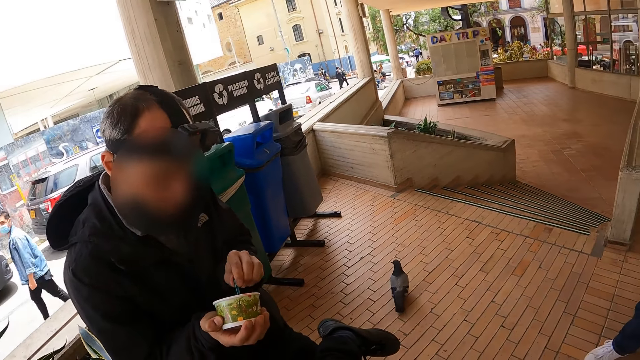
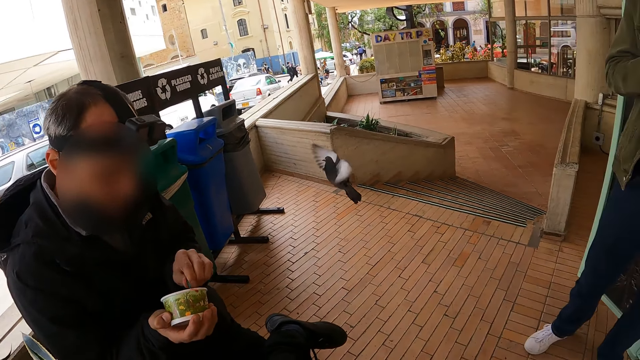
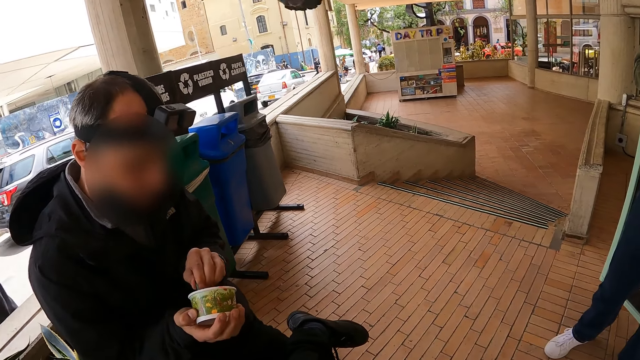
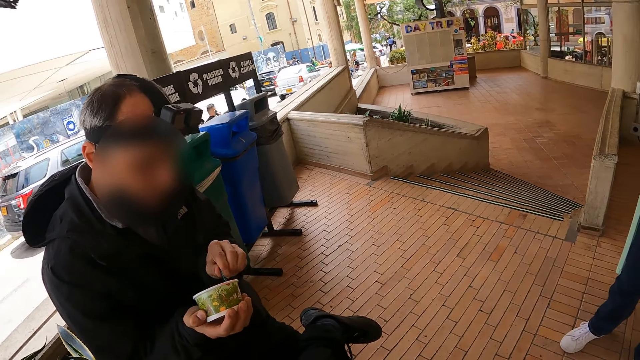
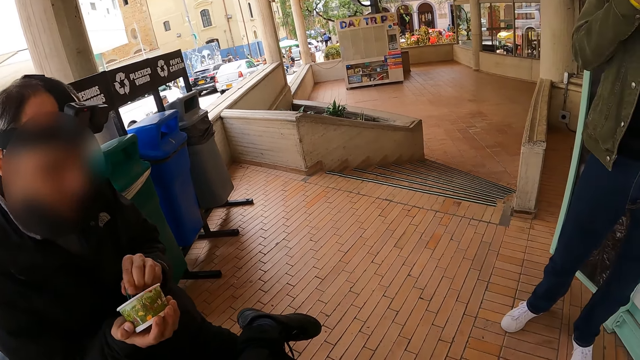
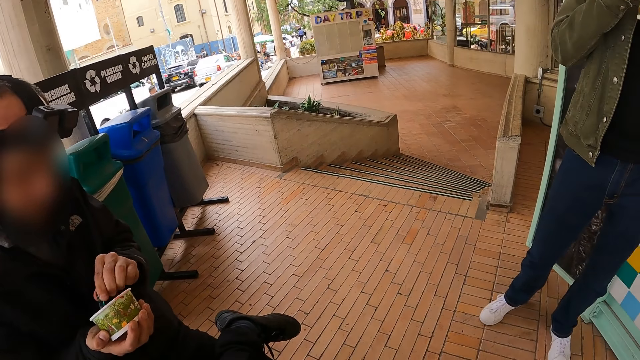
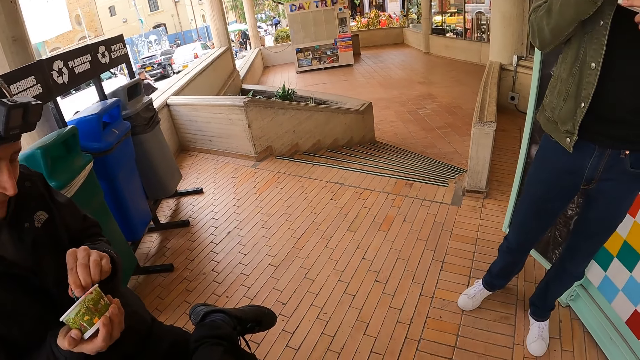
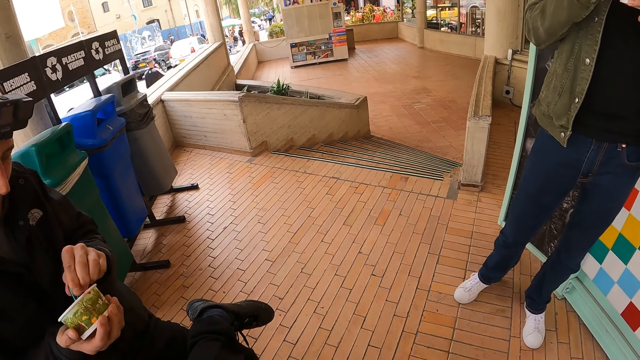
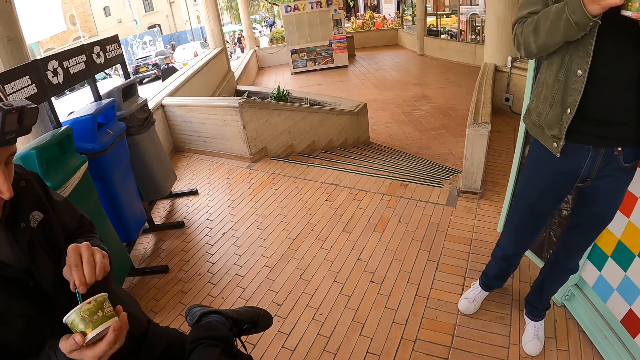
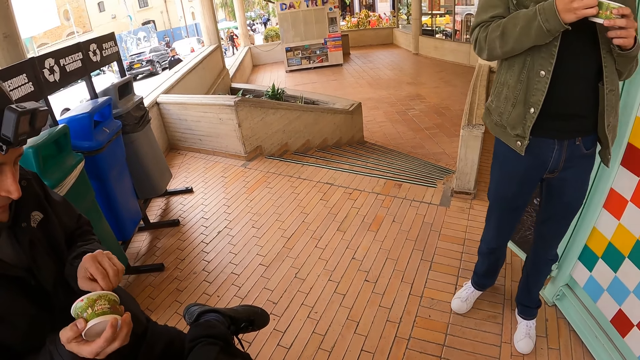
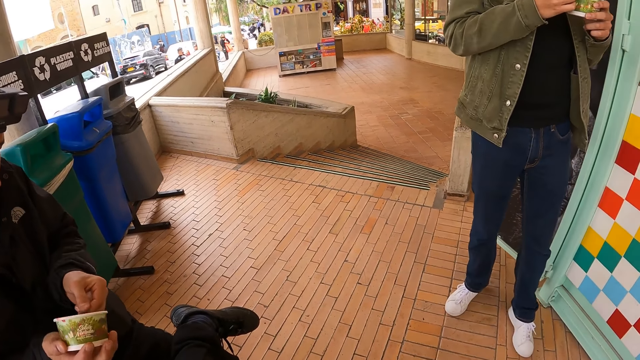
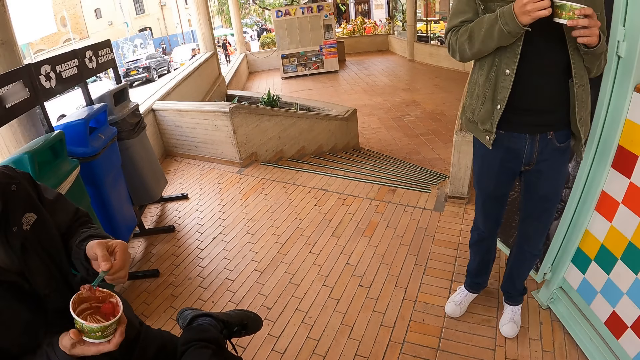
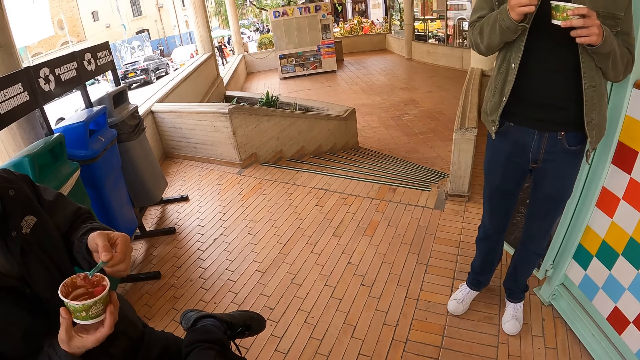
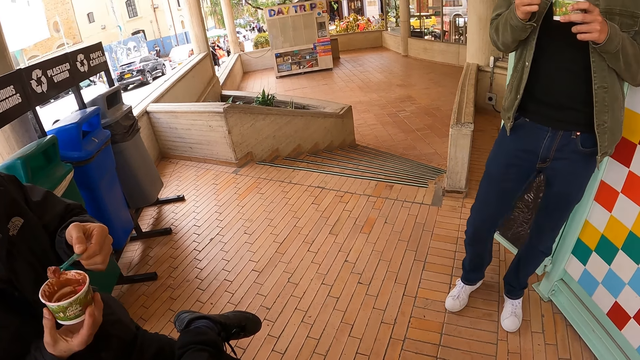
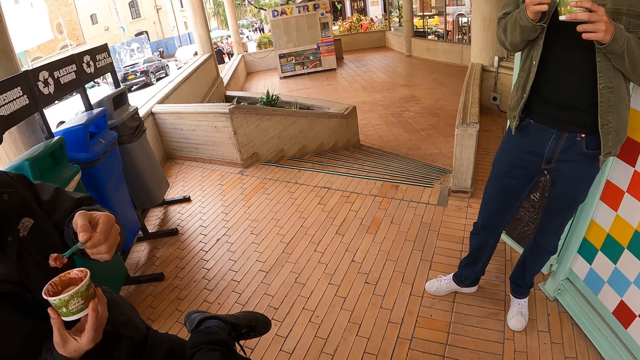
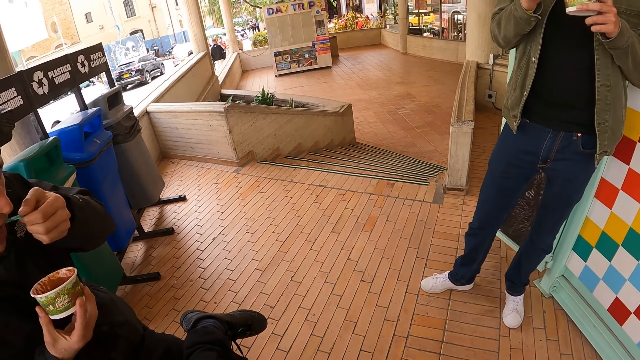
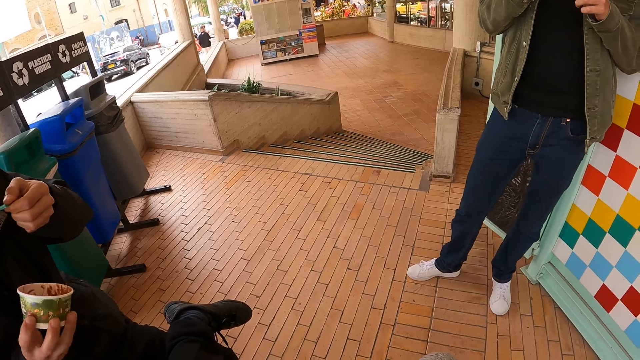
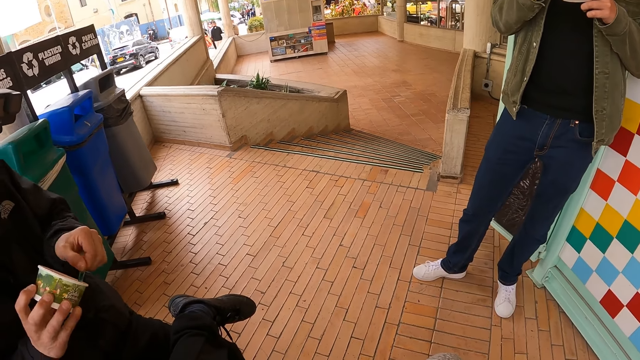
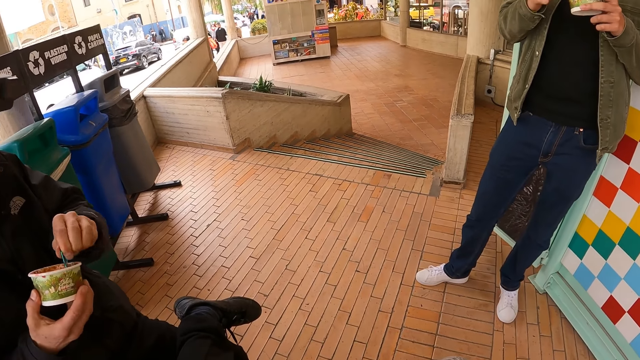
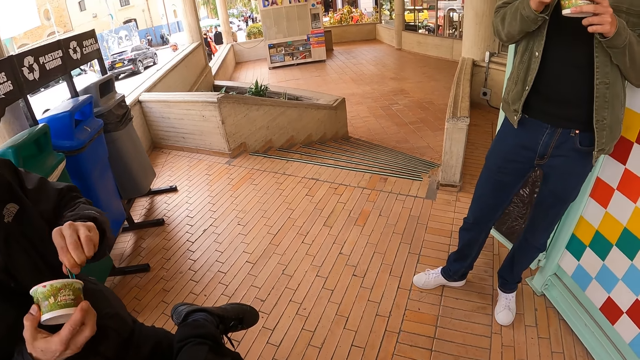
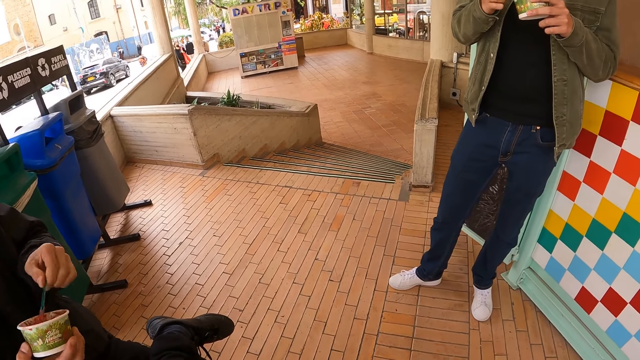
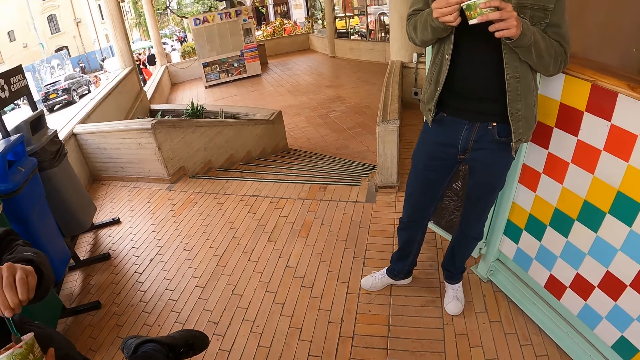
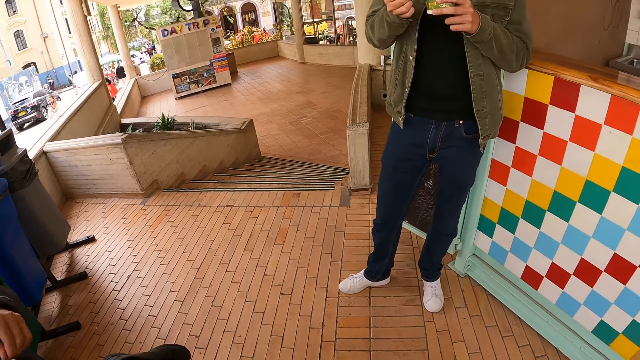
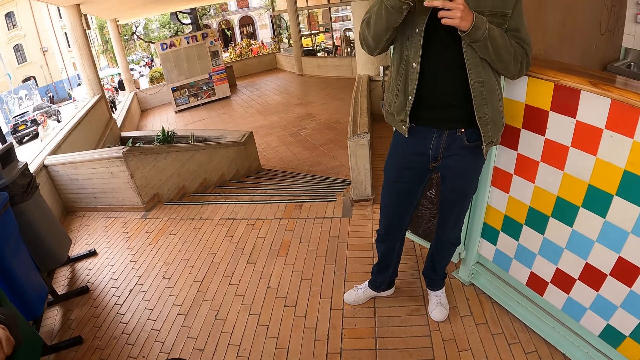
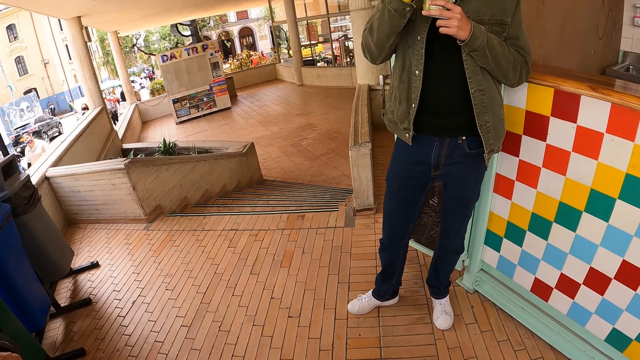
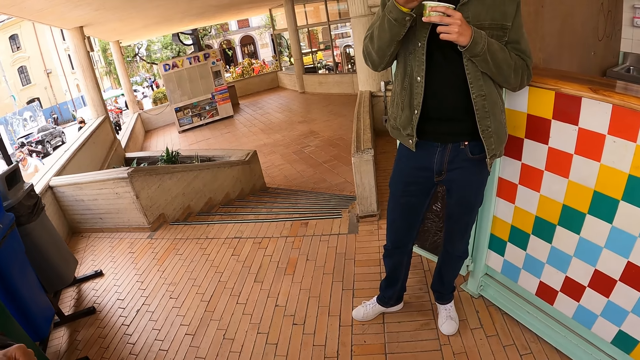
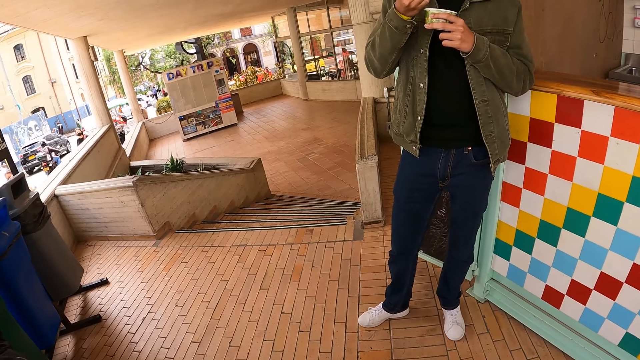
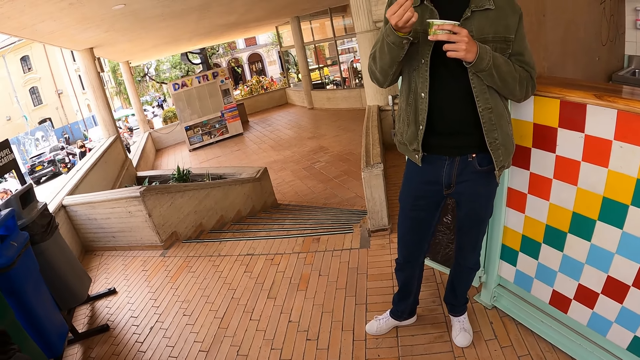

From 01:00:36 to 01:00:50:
A man scoops food from a tin with a spoon. The man eats food in the spoon. The man scoops food from the tin with the spoon. The camera wearer looks around. Another man eats food in the spoon.

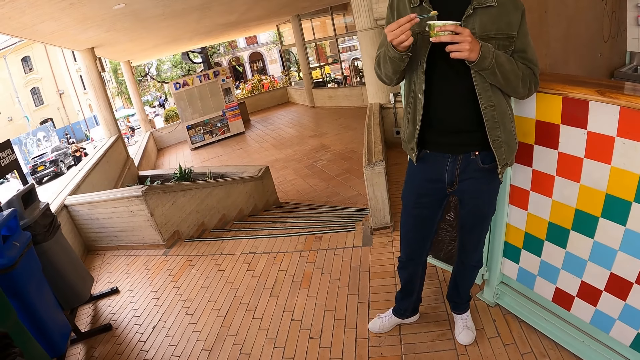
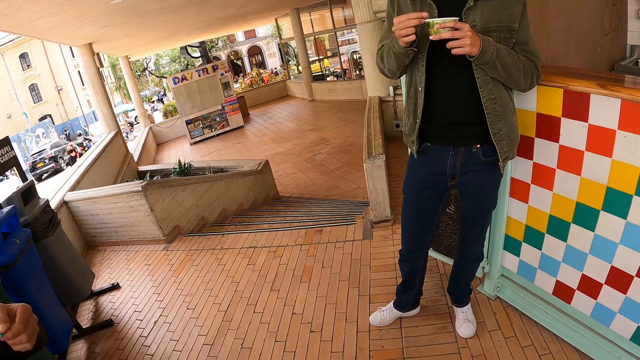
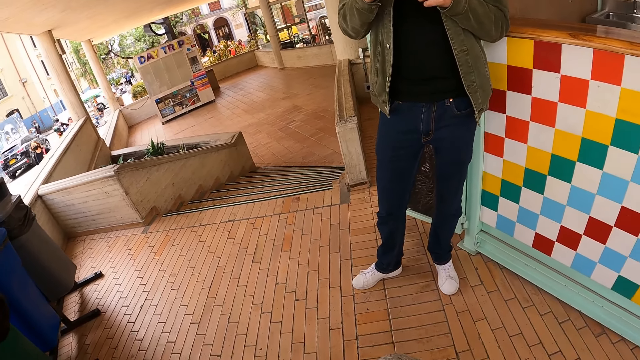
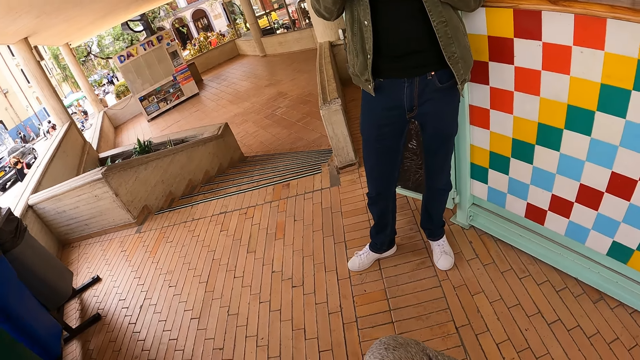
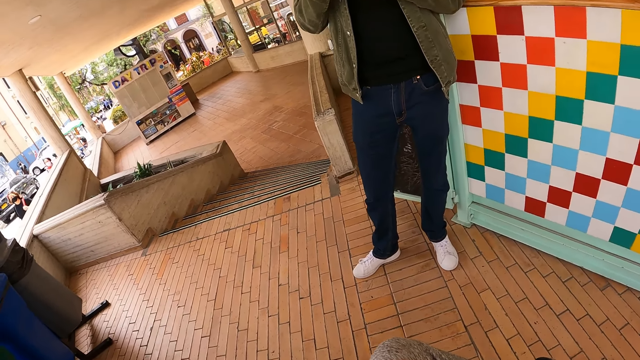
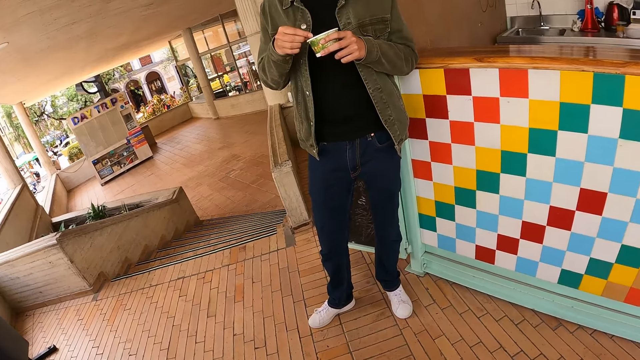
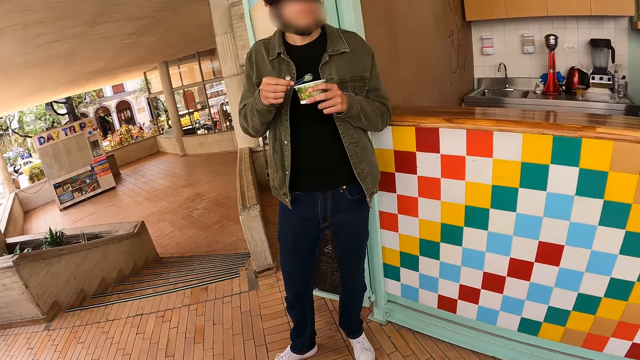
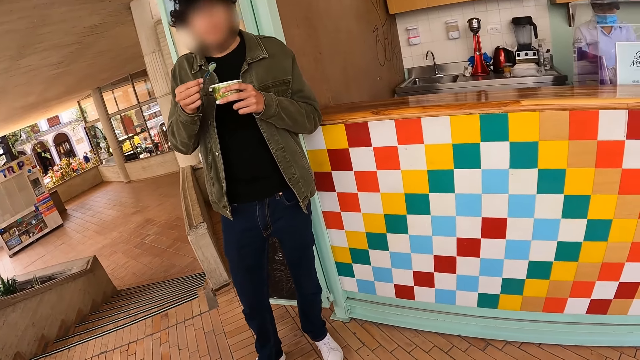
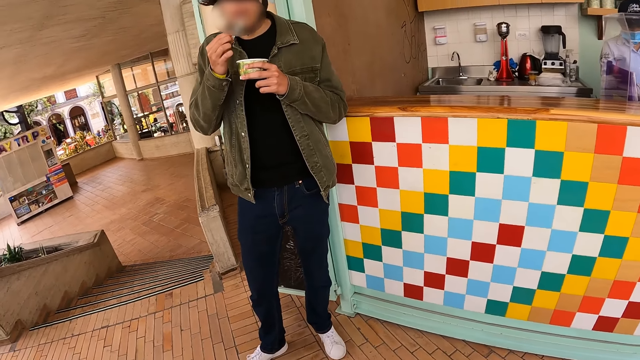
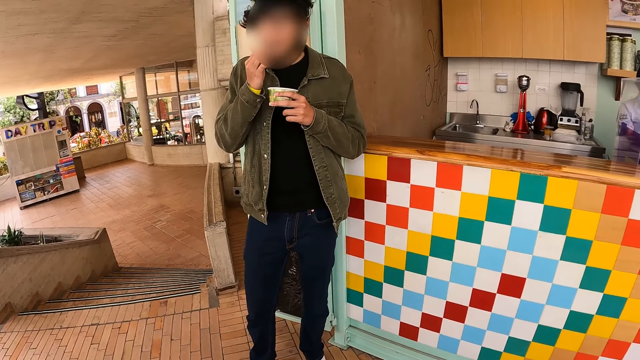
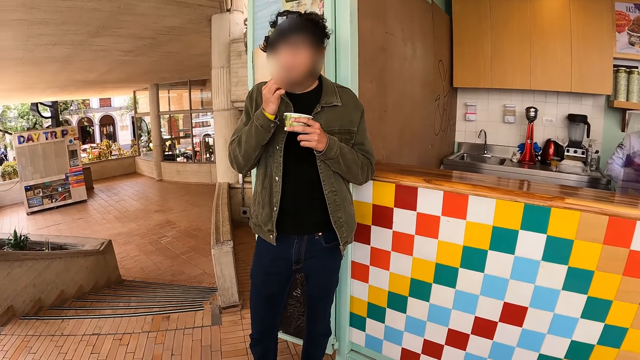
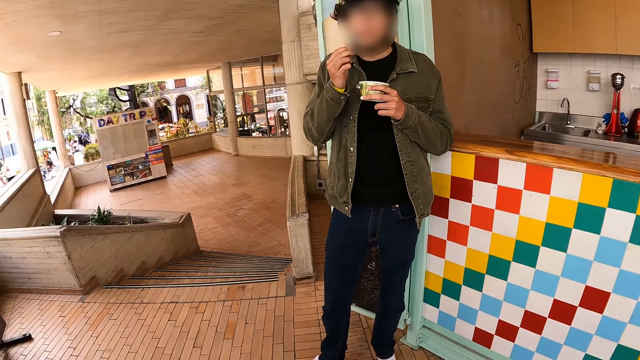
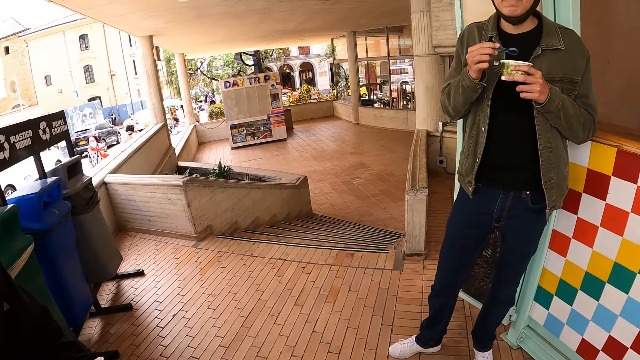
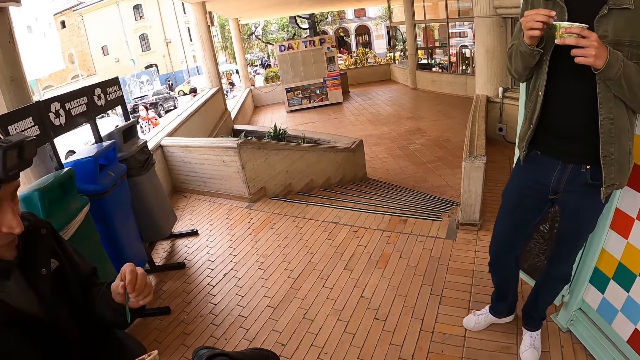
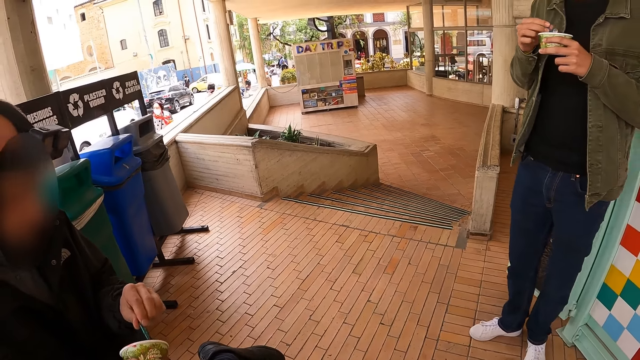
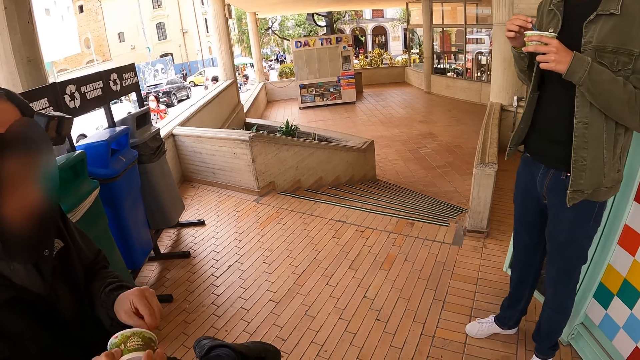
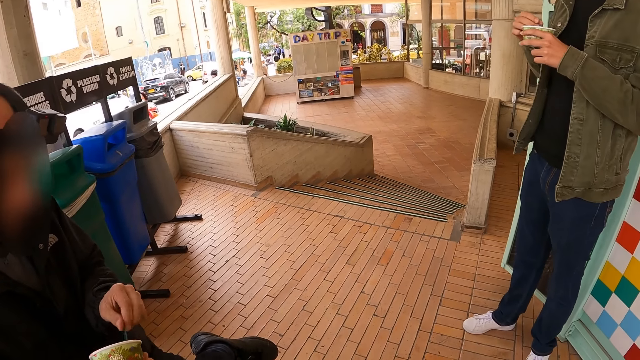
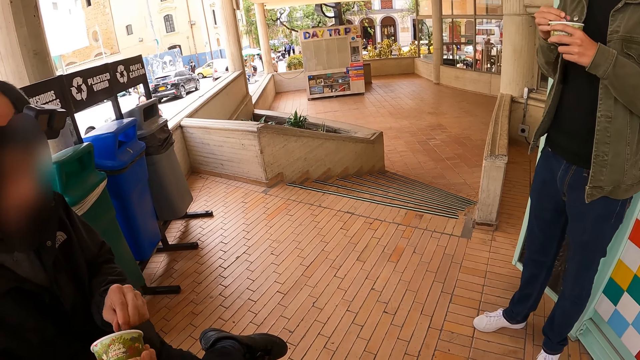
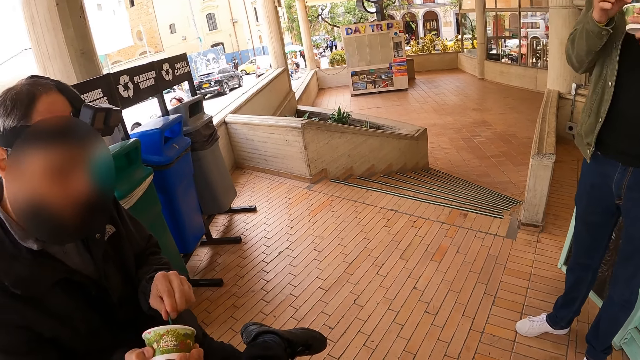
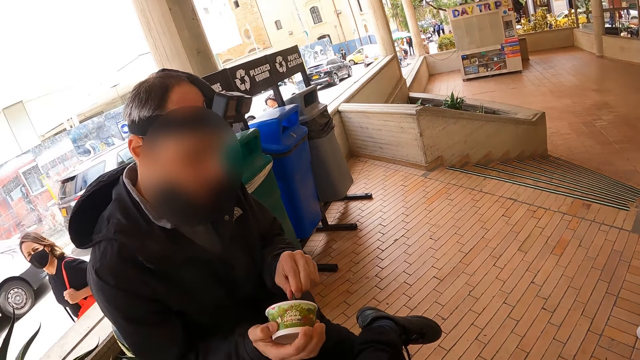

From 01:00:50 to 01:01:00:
A man raises the left hand. The camera wearer looks around. Another man eats food in a spoon. The camera wearer looks around. The first man scoops food from a tin with a spoon.
